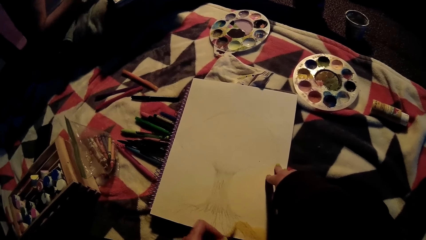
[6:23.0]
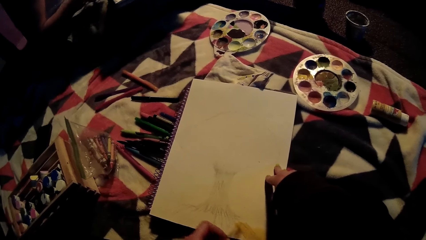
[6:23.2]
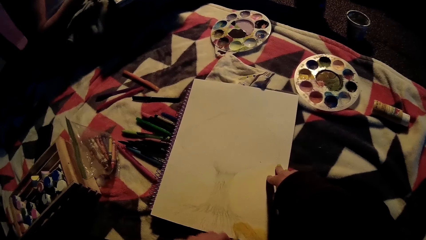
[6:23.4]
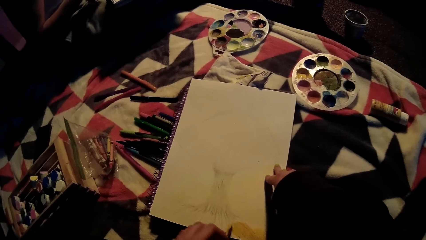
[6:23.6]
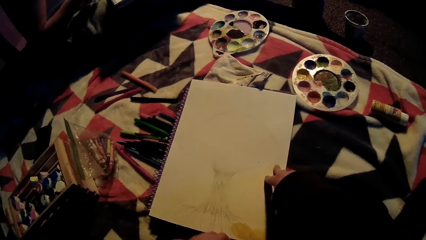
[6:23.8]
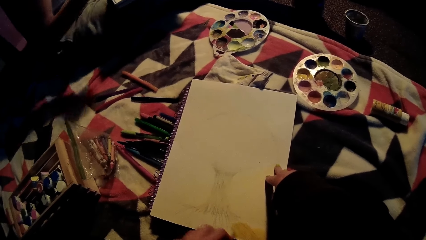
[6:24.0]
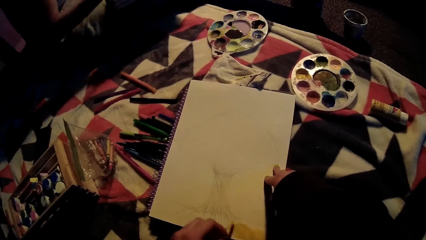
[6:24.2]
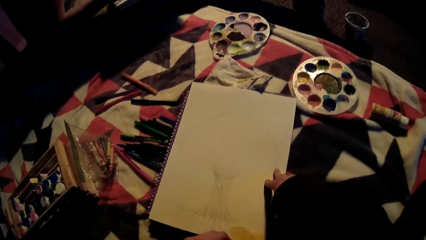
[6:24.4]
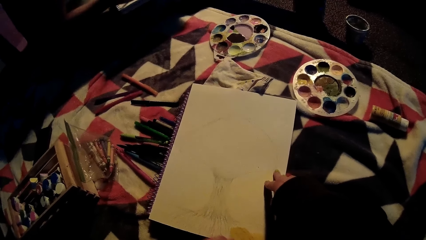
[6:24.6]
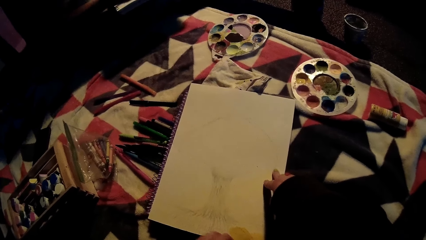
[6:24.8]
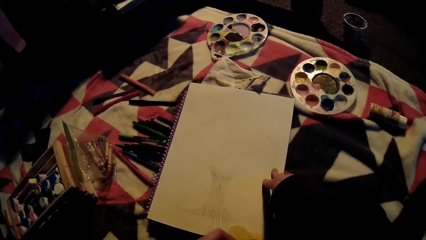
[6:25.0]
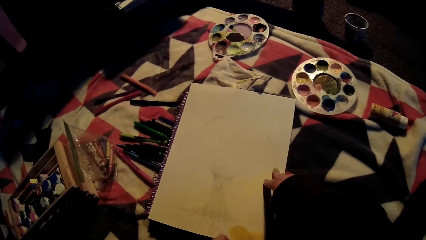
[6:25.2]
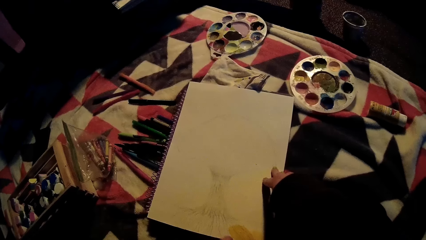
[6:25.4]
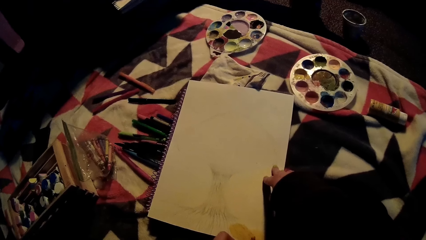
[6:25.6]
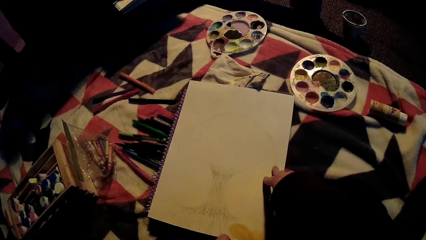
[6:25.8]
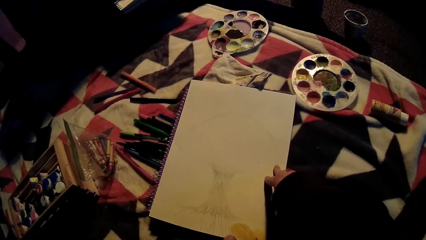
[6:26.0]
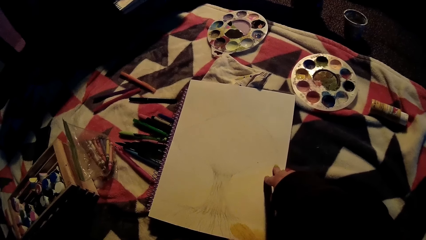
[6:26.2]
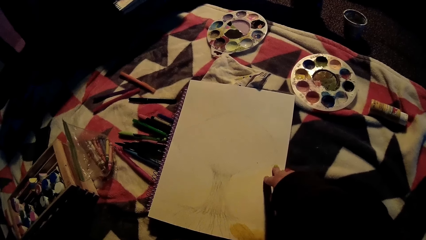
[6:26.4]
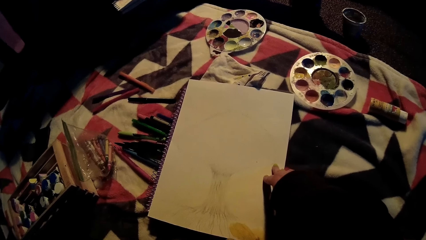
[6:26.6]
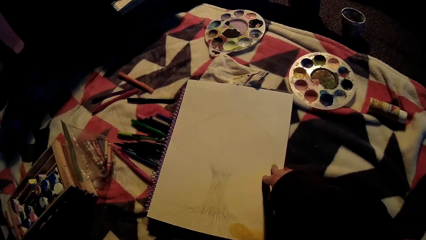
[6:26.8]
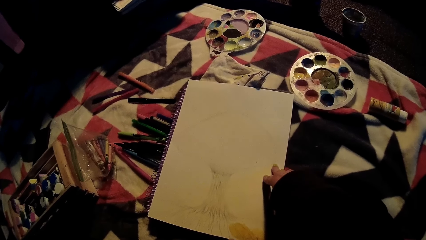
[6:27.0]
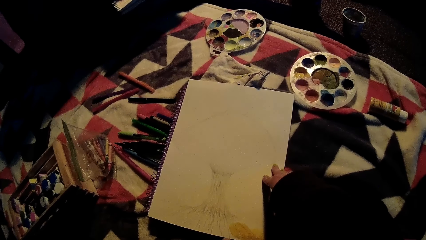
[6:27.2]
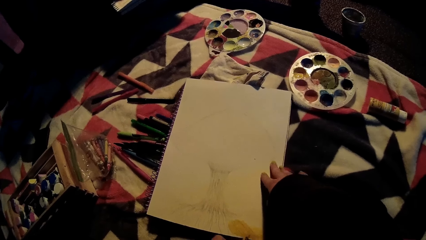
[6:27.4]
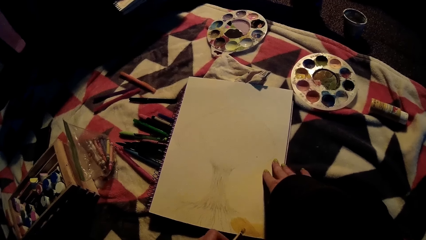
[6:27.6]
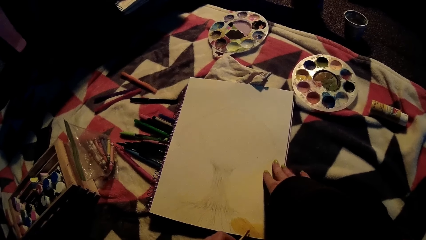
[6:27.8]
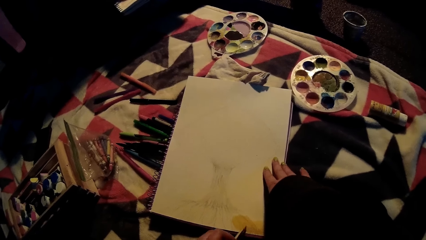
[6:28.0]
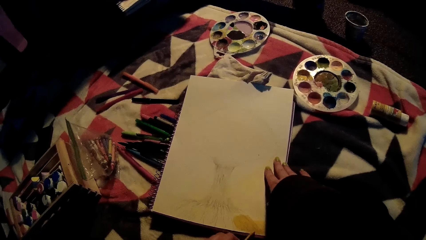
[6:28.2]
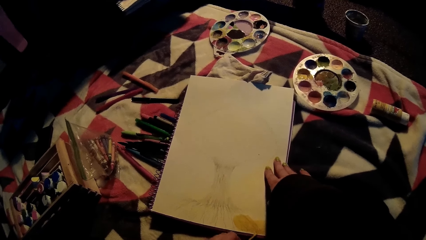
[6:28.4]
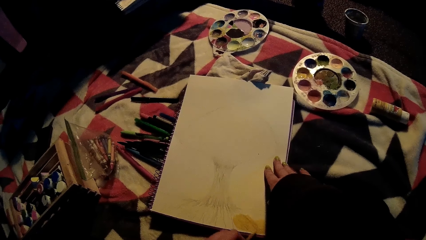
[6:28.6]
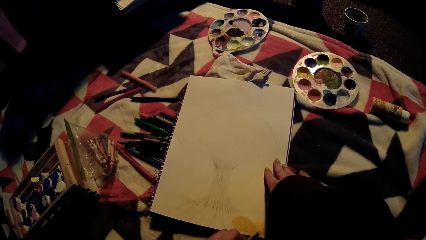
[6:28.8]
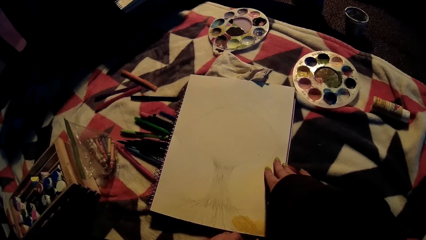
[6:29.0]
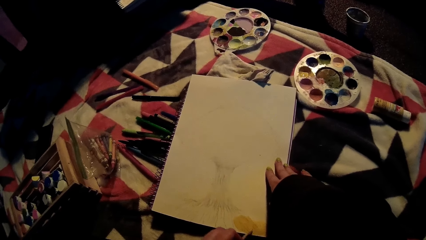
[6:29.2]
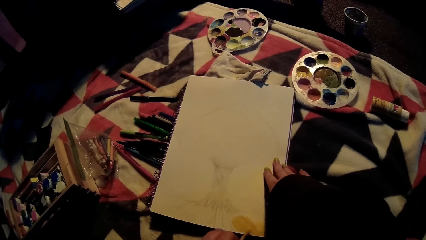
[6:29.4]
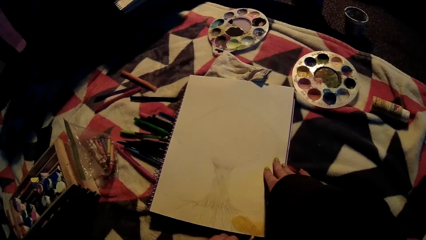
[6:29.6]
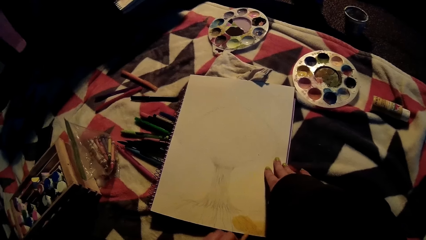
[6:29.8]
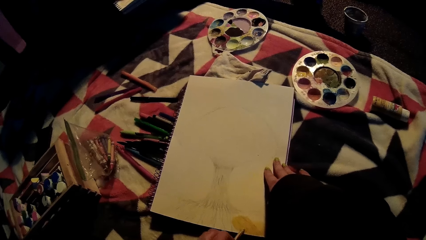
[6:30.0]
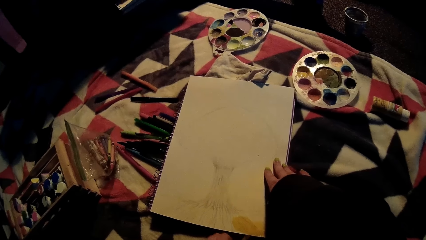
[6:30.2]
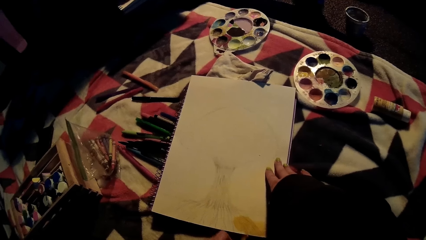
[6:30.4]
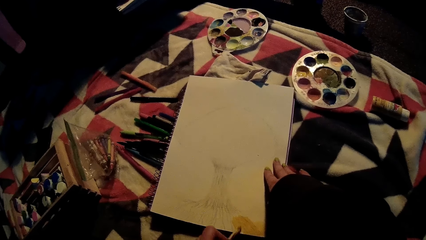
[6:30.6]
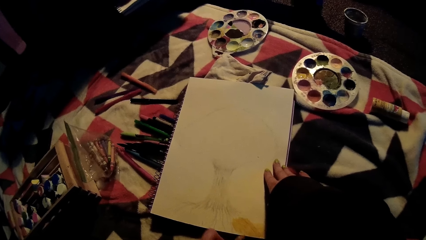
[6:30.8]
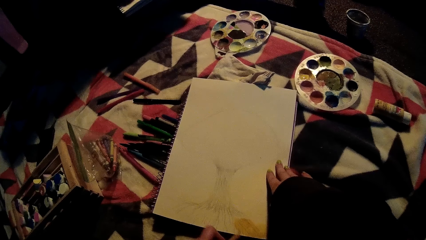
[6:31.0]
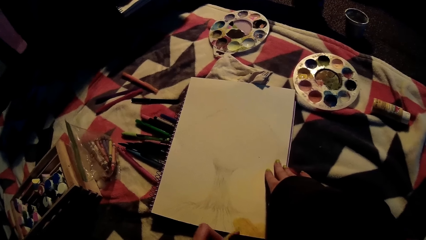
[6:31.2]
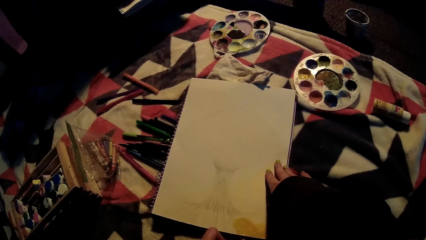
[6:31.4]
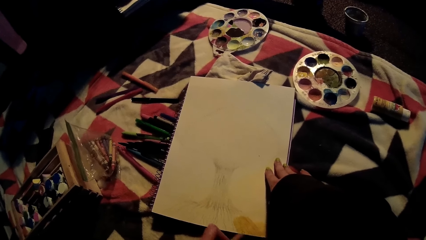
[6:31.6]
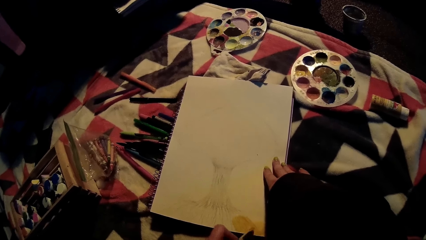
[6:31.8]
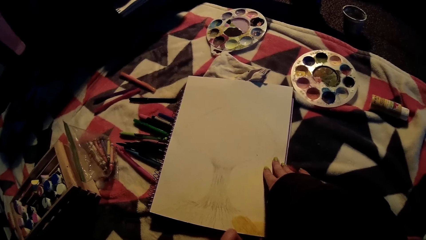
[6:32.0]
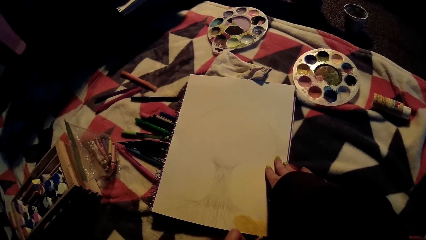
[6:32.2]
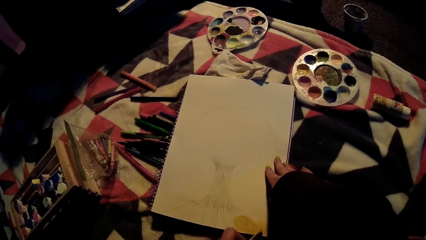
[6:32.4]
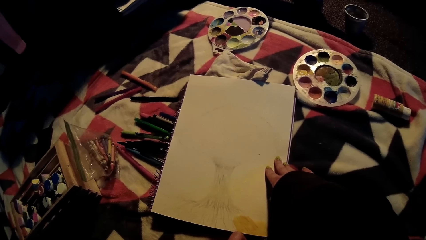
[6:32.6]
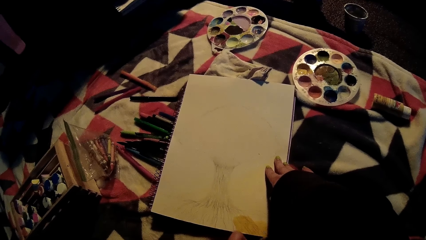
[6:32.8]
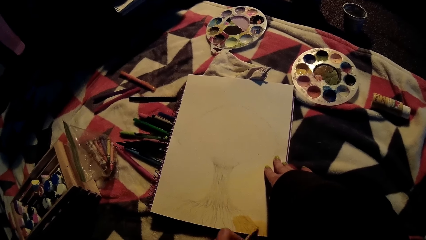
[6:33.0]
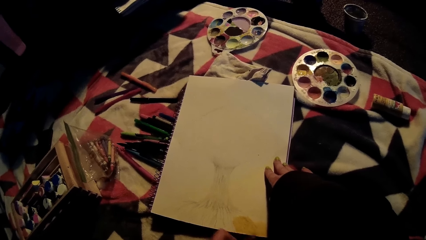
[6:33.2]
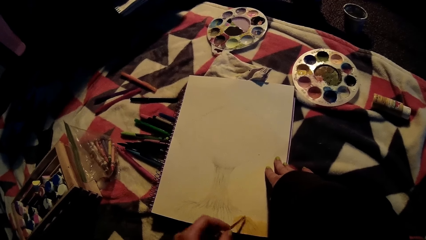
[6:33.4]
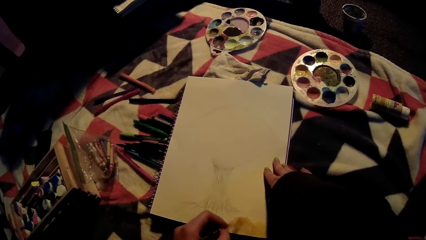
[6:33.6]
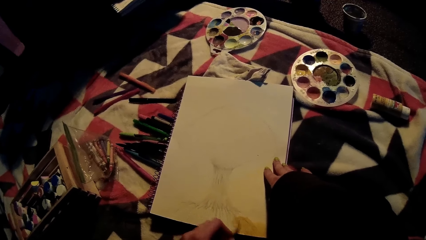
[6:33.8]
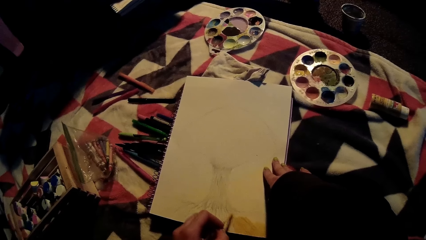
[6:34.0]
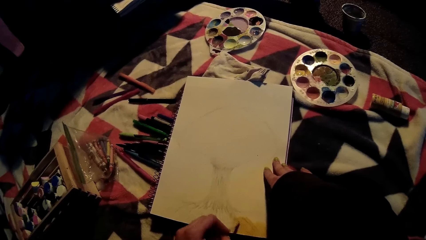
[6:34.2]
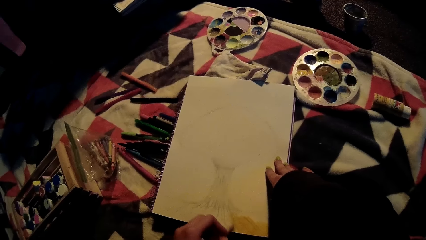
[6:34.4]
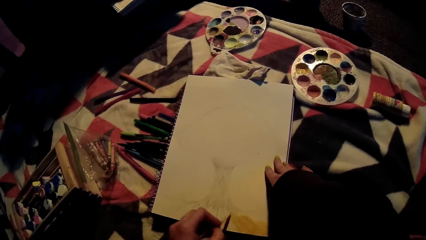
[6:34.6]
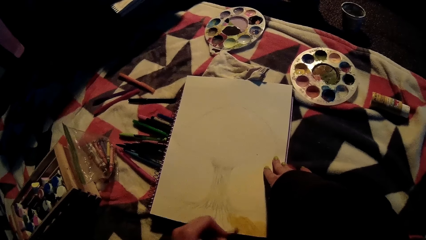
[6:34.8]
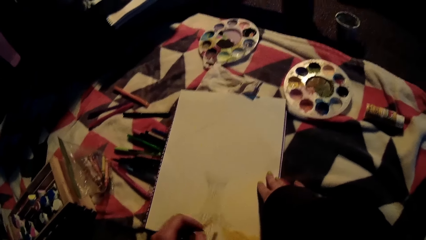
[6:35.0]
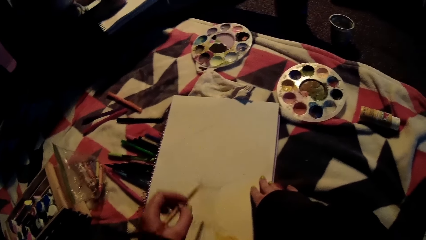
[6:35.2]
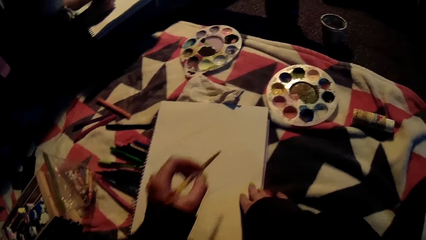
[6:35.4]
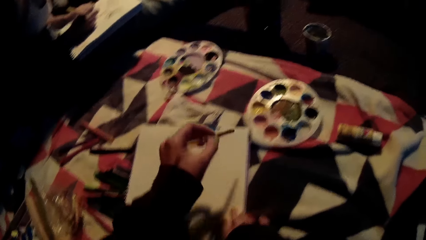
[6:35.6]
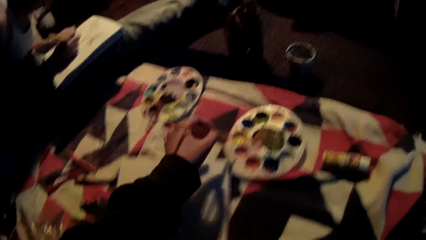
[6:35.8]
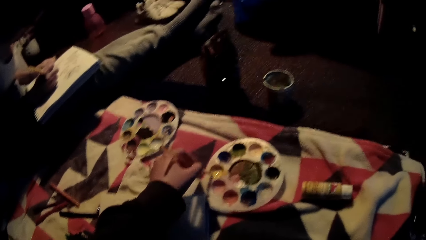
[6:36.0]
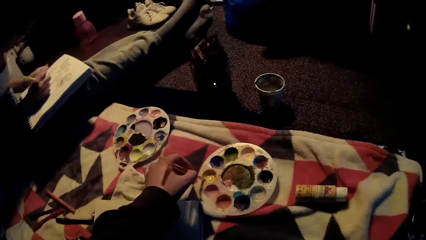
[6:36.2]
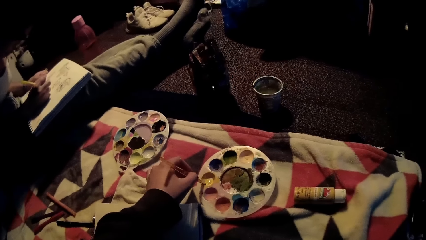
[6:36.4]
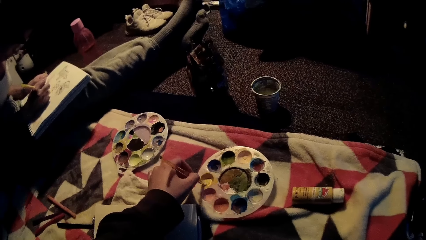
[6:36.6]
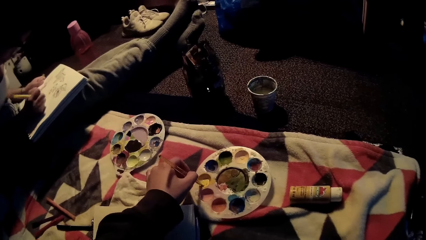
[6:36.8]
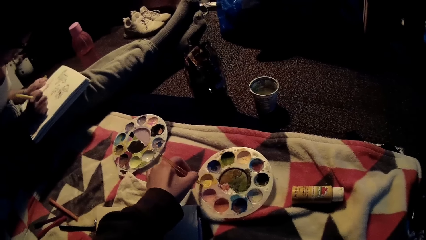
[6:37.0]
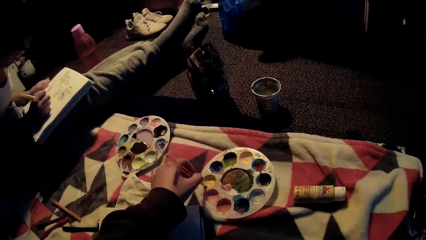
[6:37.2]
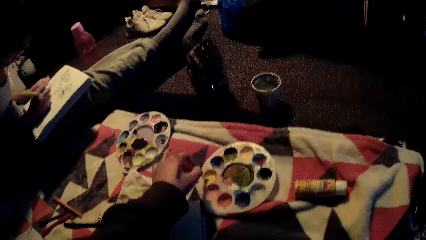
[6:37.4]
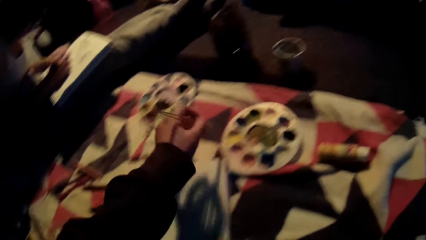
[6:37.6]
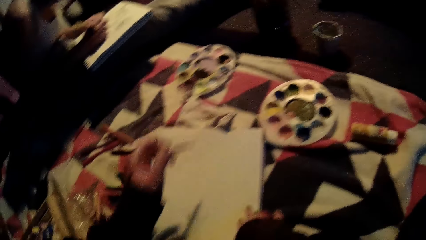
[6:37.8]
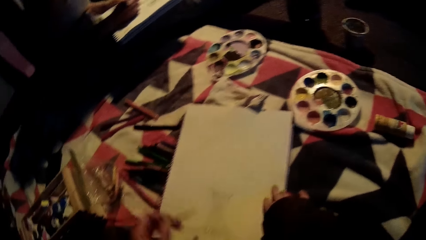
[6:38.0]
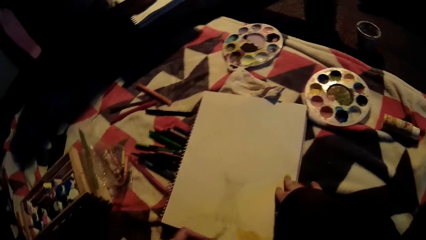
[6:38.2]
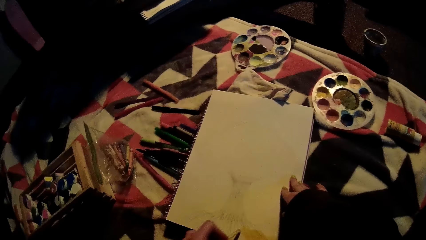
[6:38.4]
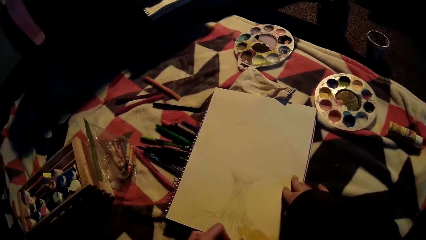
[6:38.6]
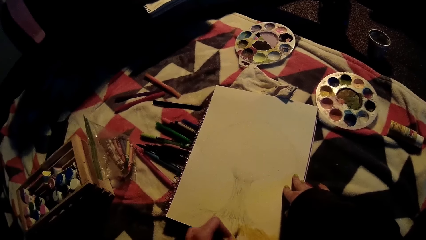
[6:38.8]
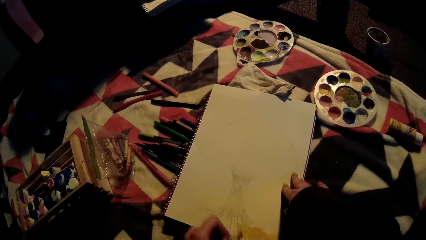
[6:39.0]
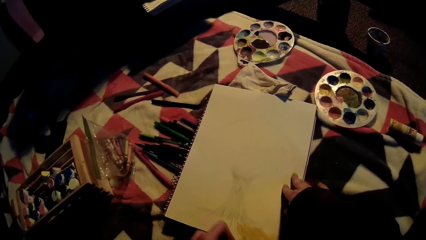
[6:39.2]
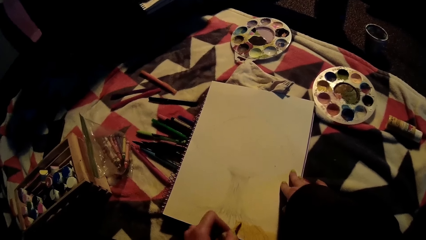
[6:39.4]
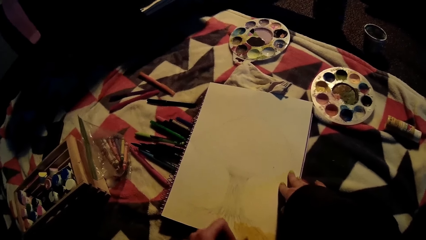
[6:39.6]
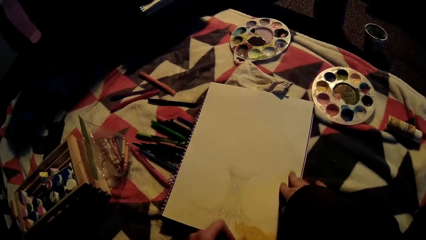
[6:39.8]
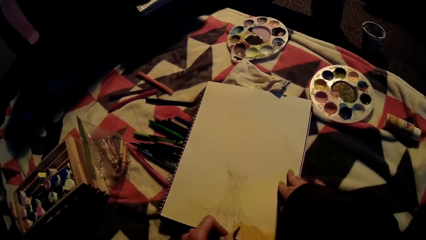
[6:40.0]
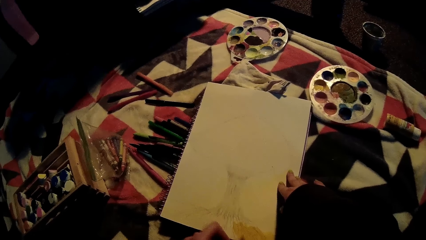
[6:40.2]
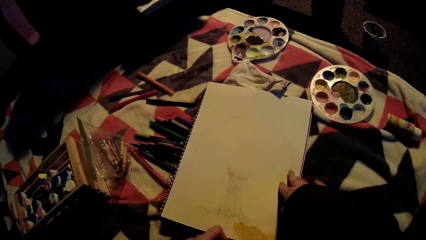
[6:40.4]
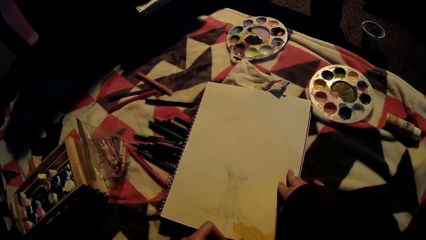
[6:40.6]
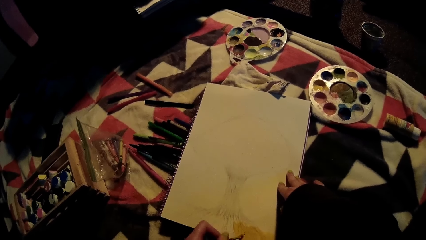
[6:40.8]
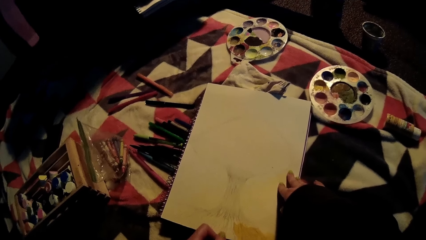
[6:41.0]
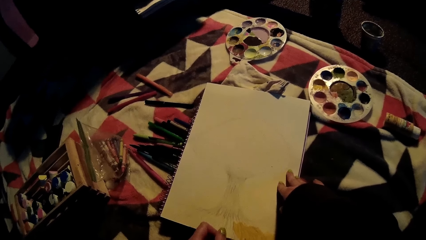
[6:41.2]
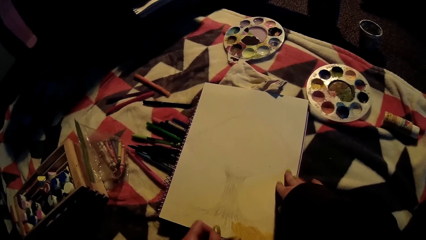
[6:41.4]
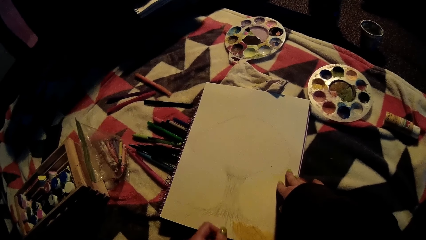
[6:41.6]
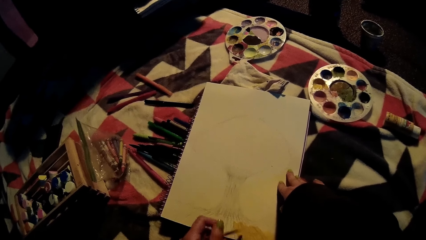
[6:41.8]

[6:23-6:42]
The camera wearer dips the paint brush in a yellow color on the palette with her left hand. She paints on the sketch pad with the paint brush in her left hand.
